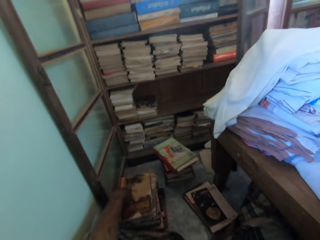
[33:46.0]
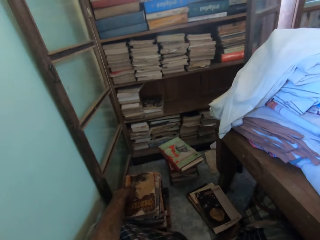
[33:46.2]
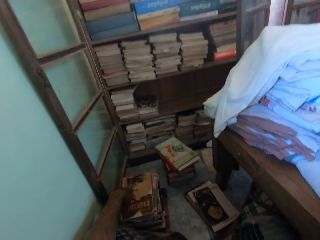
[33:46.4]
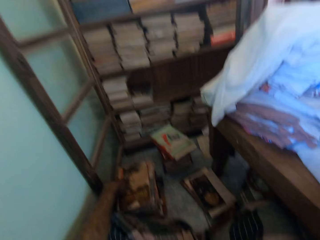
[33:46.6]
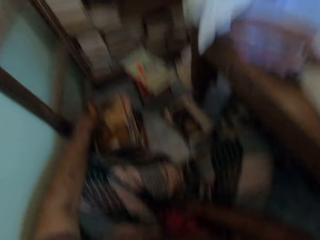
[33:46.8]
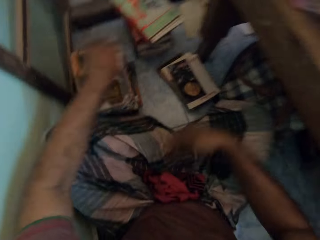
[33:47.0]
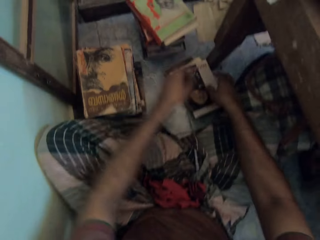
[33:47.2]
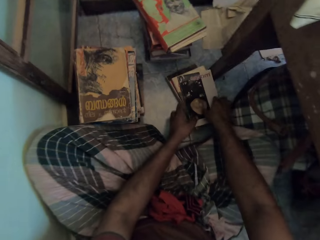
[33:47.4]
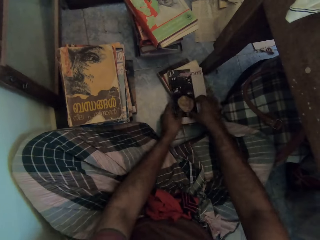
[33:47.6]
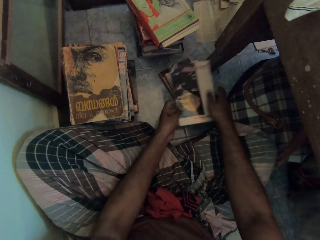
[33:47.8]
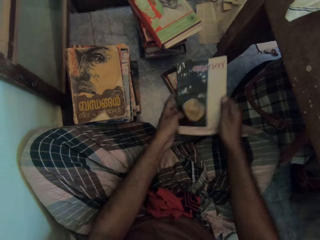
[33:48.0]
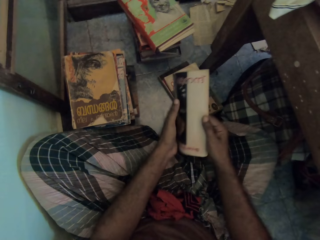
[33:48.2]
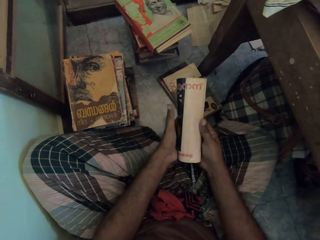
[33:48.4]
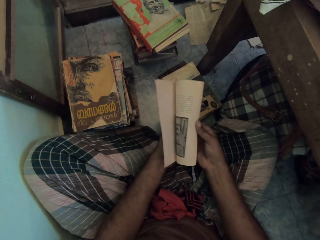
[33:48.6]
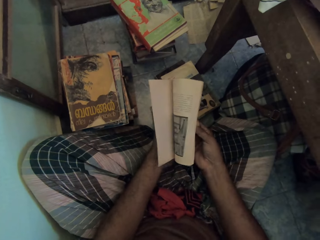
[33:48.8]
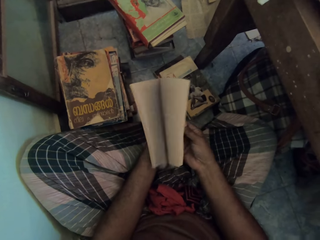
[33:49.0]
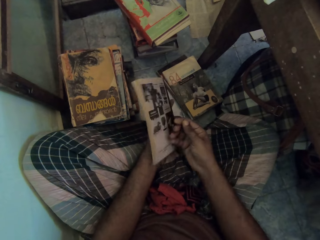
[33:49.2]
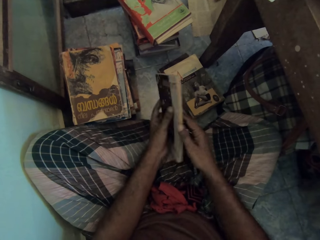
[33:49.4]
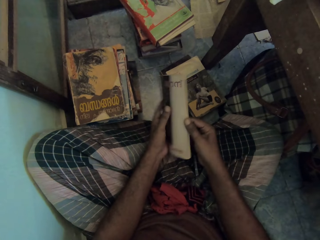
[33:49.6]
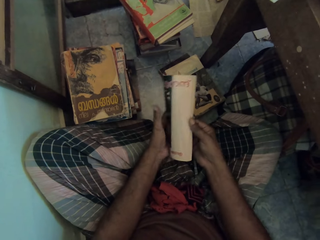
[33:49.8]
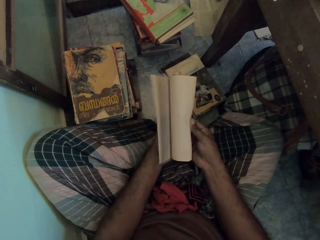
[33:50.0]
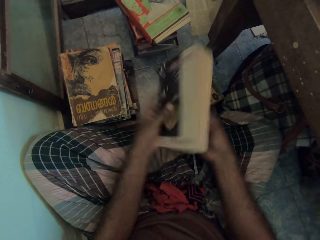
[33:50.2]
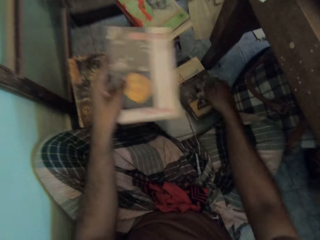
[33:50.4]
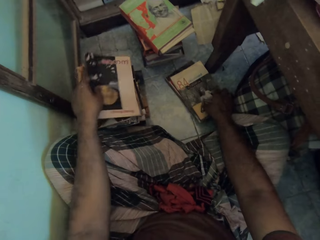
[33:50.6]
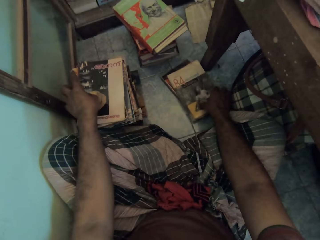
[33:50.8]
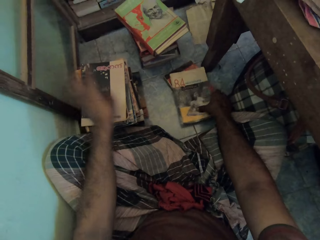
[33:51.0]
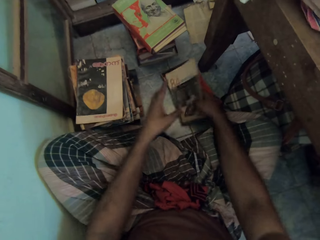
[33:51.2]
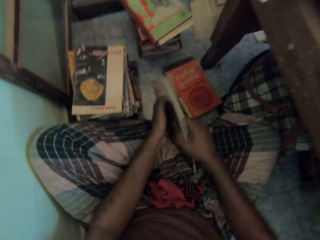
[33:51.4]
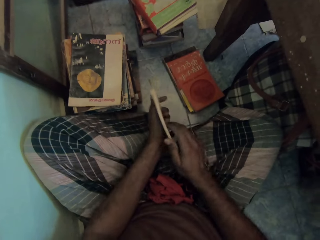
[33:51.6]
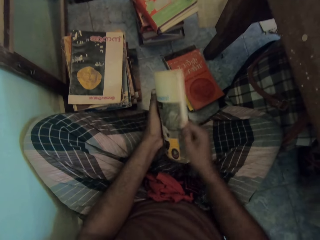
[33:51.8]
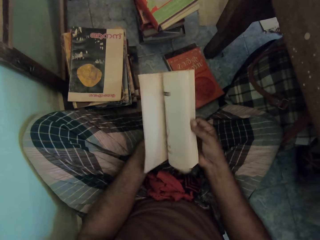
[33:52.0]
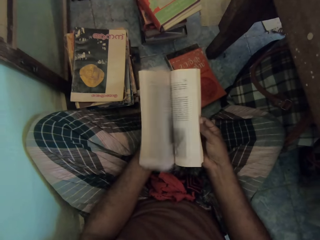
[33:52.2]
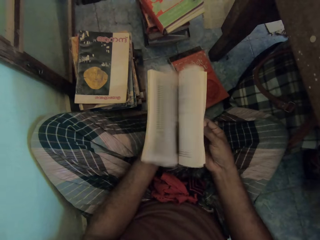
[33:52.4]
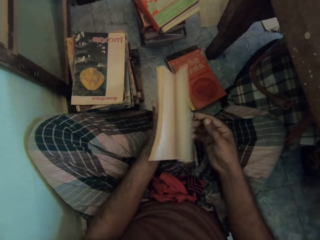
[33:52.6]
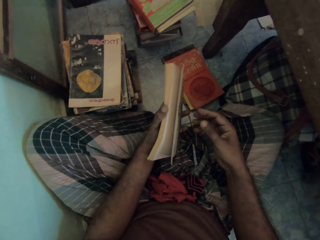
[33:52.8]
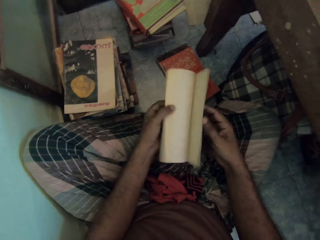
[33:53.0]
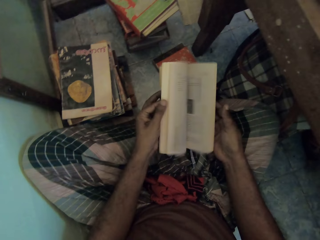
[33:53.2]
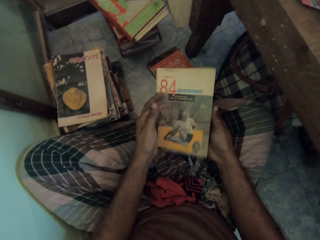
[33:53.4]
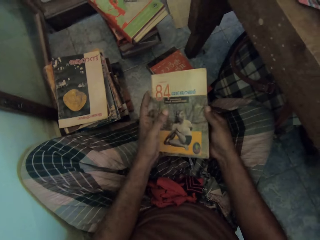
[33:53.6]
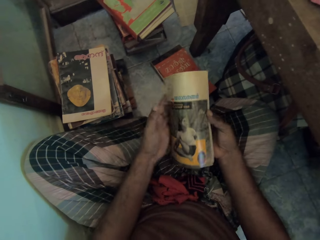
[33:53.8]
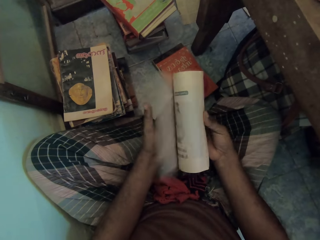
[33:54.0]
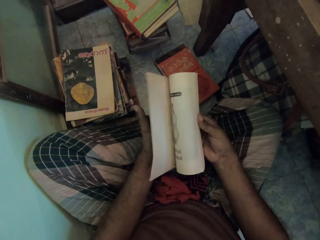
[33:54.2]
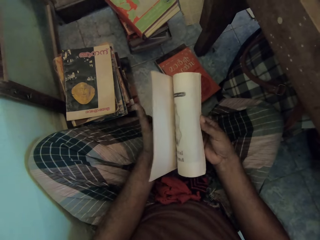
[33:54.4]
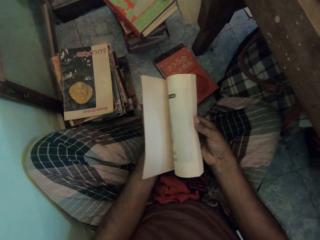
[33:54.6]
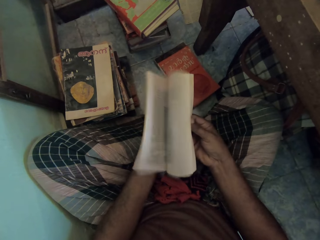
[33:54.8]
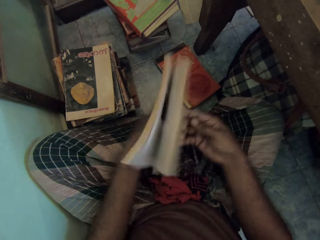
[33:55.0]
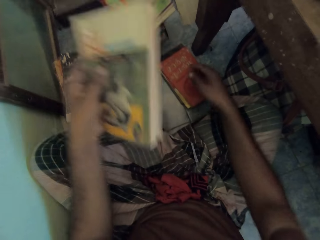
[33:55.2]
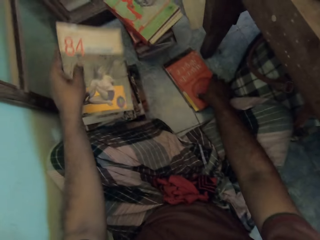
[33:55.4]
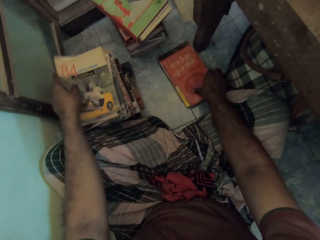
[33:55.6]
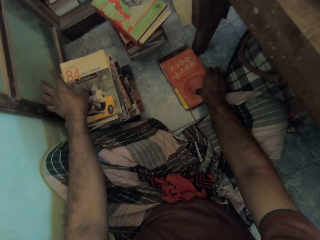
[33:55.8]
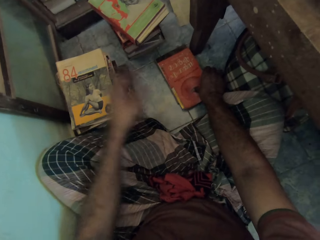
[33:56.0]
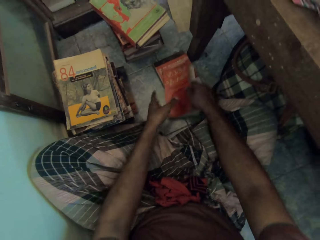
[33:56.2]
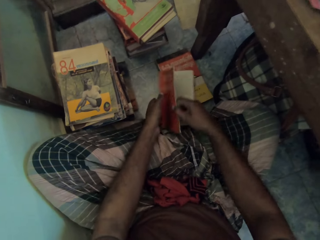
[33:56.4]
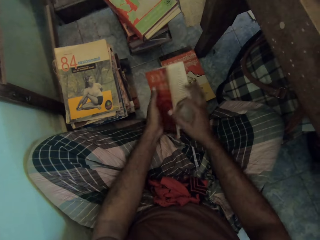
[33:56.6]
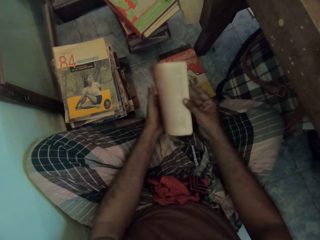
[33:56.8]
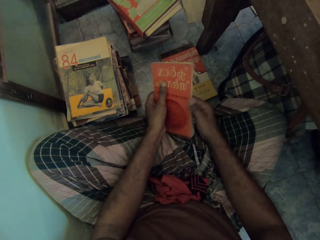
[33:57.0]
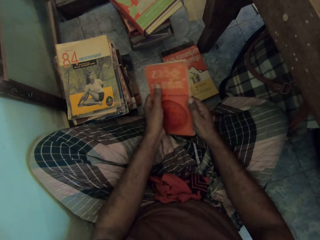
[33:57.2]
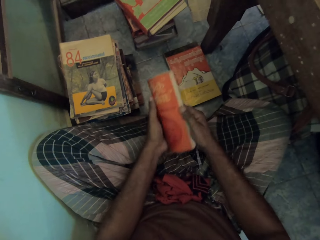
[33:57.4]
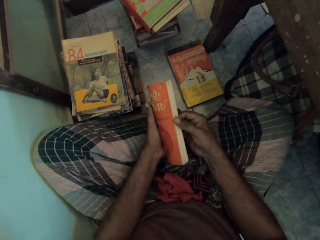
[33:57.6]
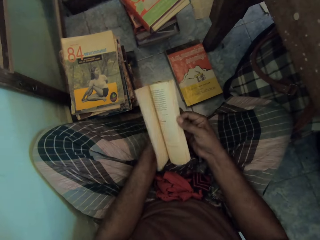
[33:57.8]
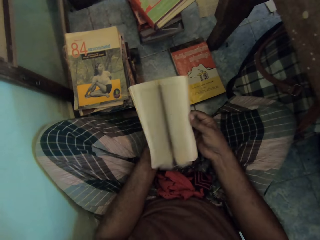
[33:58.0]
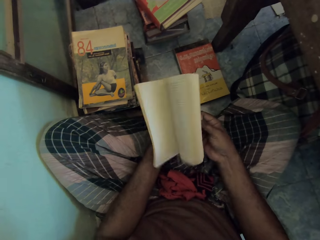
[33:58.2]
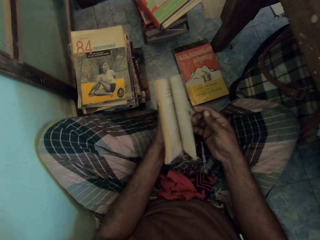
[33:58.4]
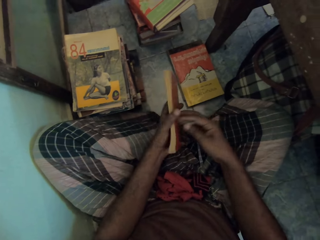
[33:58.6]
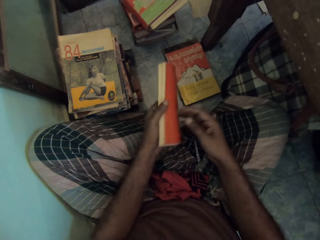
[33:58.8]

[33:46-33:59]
The camera wearer looks around. They pick a book on the floor with both hands. They flip pages with the right hand. They drop the book on the heap of books on the floor. They pick a book on the floor with the right hand and hold the book with both hands. They flip pages with the right hand. They flip pages with the left hand. They flip pages with the right hand. They drop the book on the heap of books on the floor. They pick a book on the floor with both hands. They flip pages with the right hand.

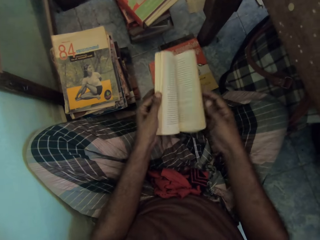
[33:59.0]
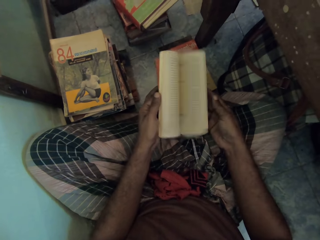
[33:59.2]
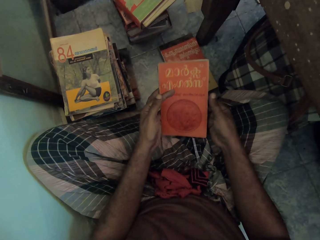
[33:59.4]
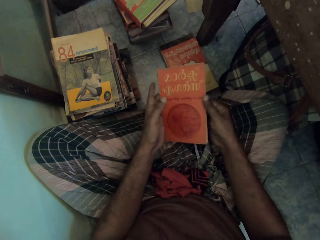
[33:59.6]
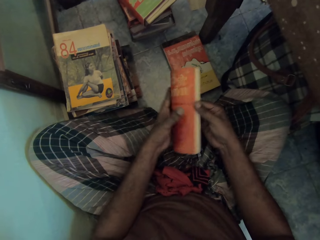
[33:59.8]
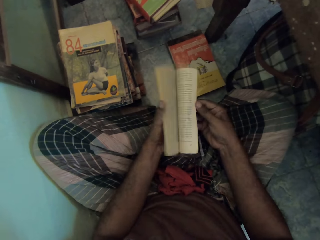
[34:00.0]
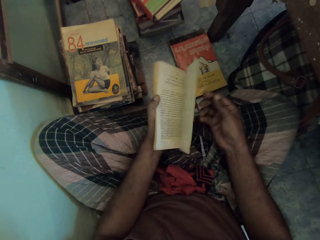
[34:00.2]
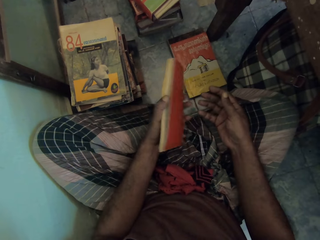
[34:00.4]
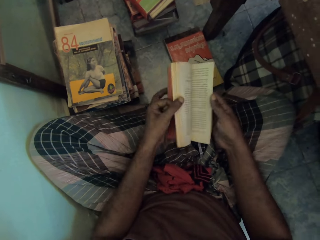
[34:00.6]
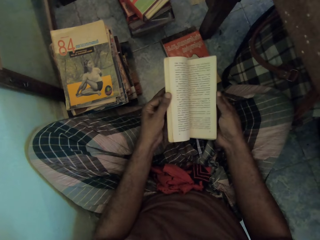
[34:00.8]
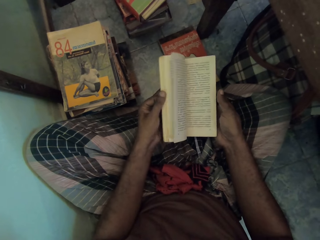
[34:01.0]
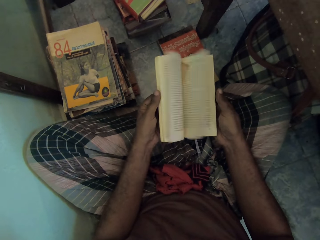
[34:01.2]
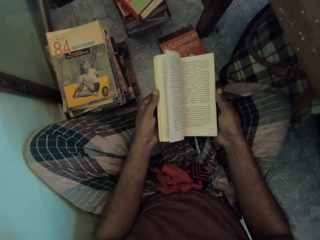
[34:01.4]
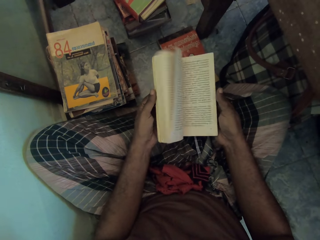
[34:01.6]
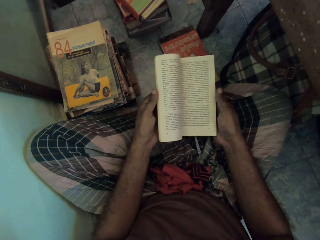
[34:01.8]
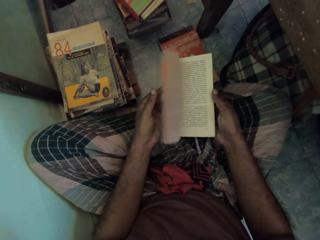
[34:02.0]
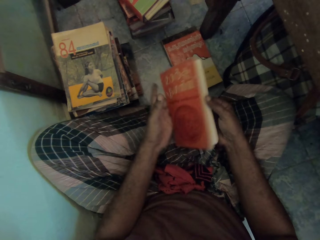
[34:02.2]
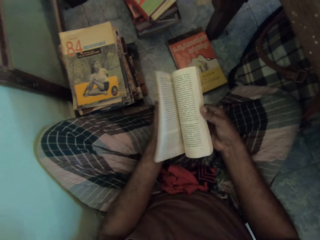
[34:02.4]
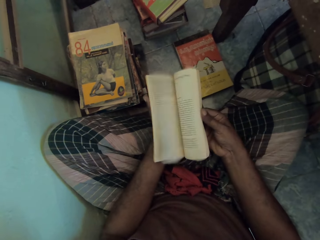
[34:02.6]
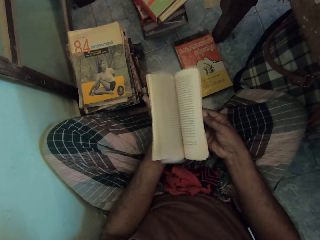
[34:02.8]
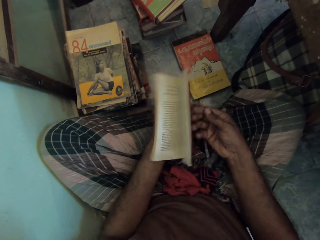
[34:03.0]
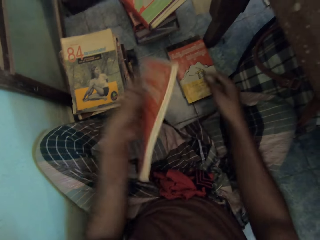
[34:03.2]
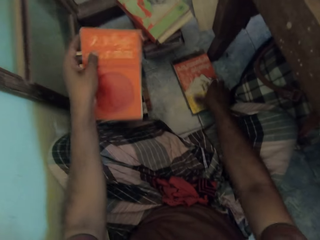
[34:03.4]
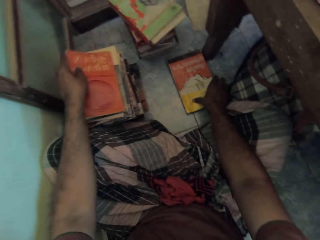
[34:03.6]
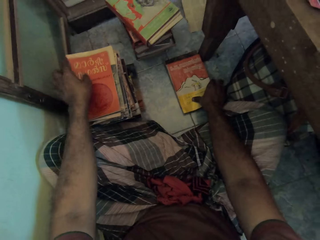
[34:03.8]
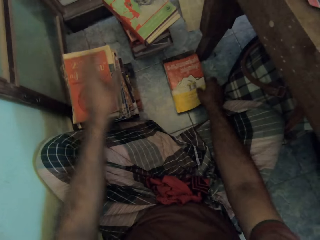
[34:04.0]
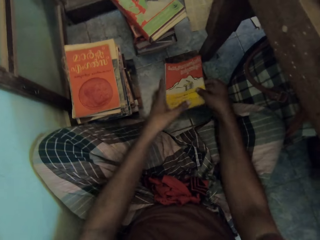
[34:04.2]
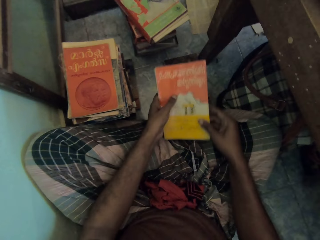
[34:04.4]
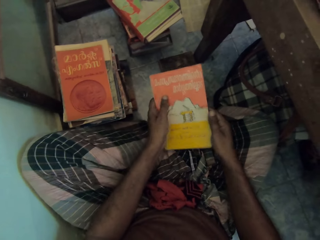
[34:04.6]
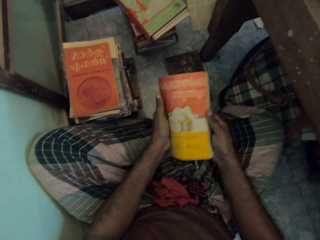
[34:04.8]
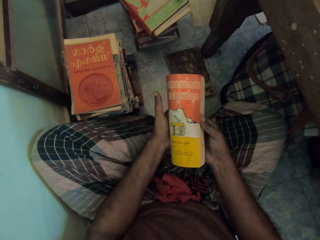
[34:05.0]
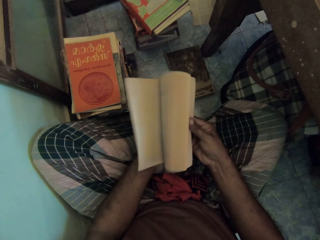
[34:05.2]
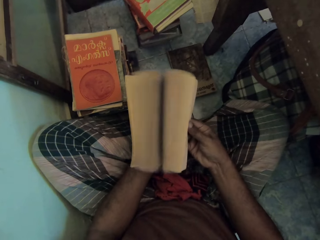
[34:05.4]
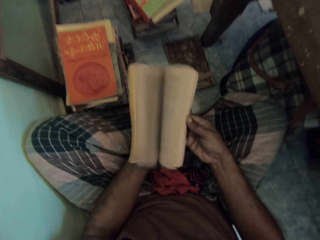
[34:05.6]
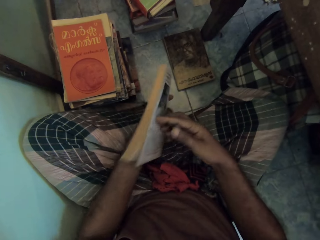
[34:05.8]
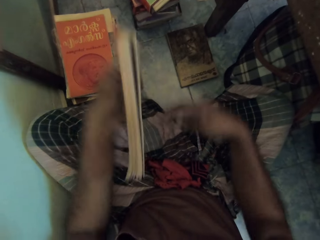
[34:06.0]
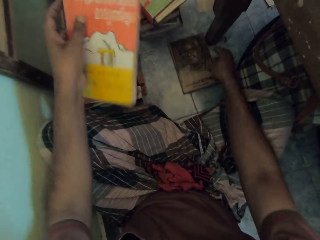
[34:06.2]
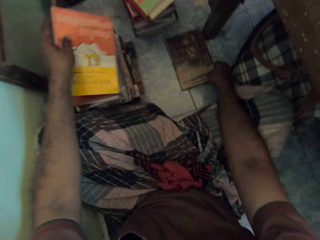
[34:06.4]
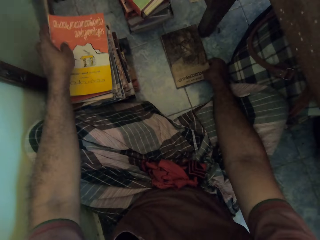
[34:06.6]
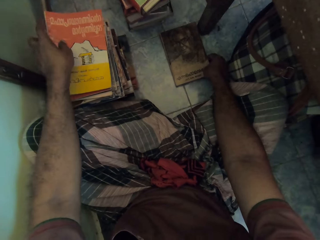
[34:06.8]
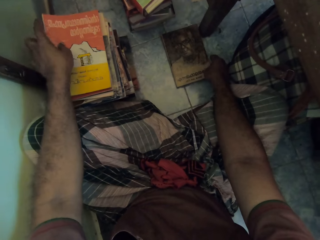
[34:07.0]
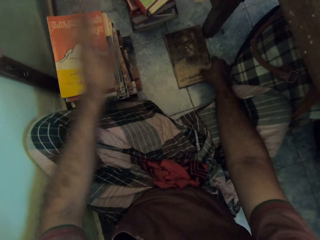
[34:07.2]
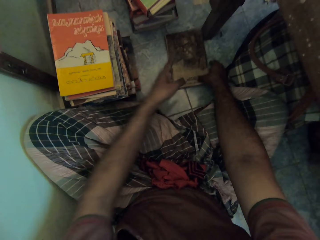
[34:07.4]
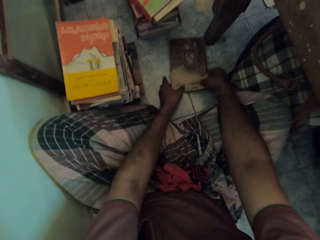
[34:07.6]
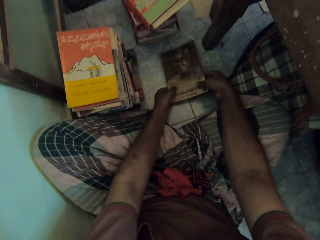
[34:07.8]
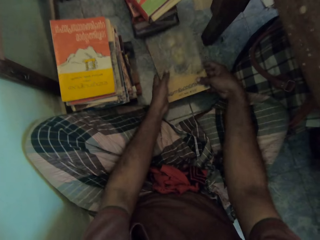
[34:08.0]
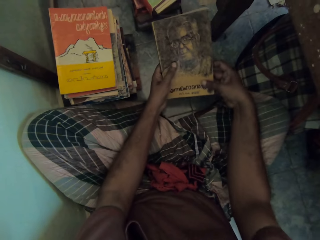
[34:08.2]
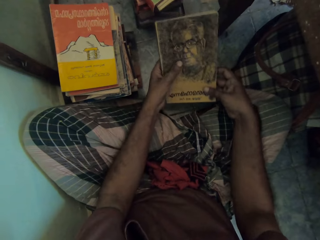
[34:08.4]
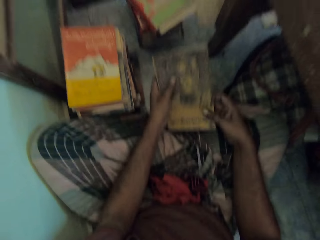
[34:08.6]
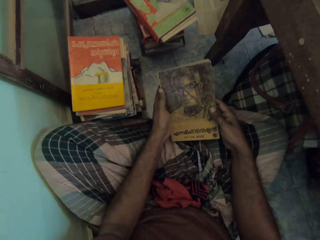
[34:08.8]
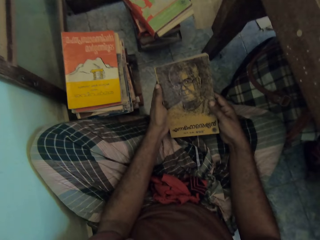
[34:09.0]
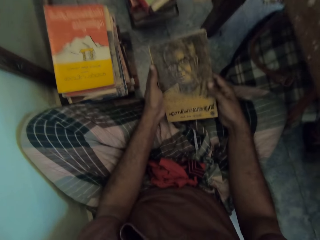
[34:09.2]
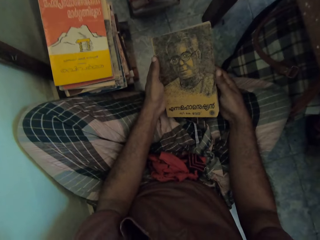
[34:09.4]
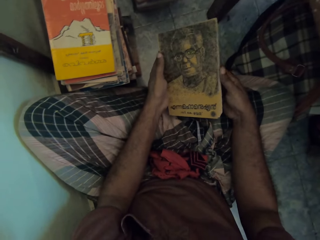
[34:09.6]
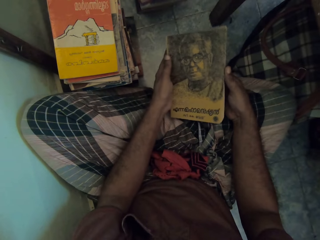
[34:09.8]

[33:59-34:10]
The camera wearer flips pages with the left hand. They flip pages with the right hand. They flip pages with the left hand. They flip pages with the right hand. They drop the book on the heap of books on the floor. They pick a book on the floor with the right hand and hold the book with both hands. They flip pages with the right hand. They drop the book on the heap of books on the floor. They pick a book on the floor with both hands.
